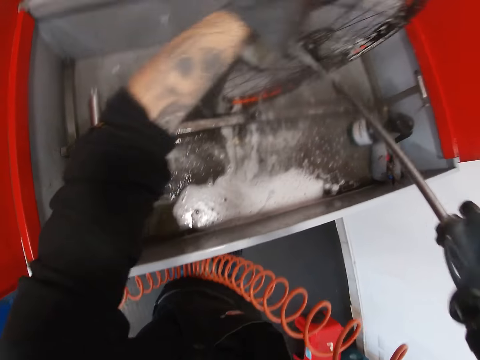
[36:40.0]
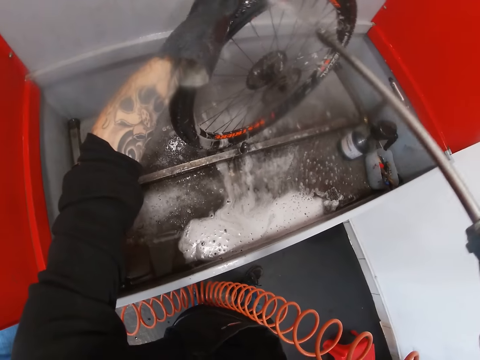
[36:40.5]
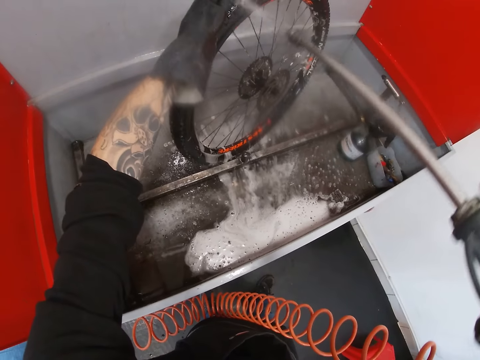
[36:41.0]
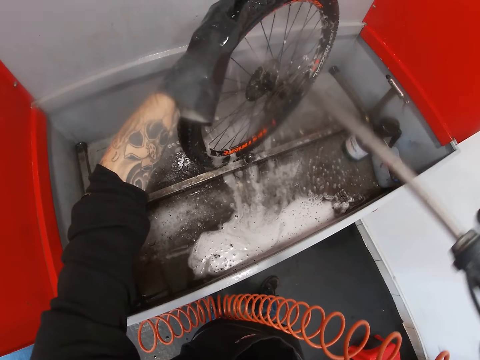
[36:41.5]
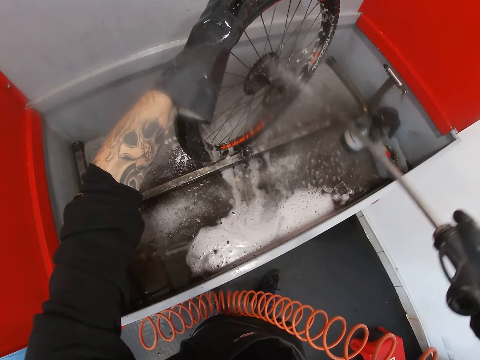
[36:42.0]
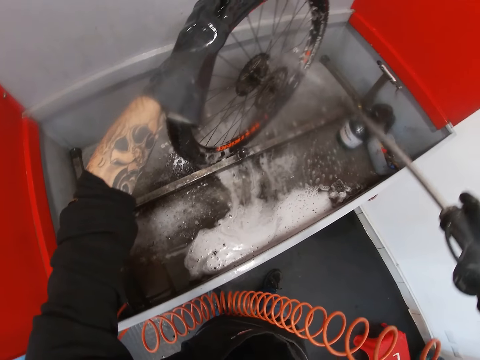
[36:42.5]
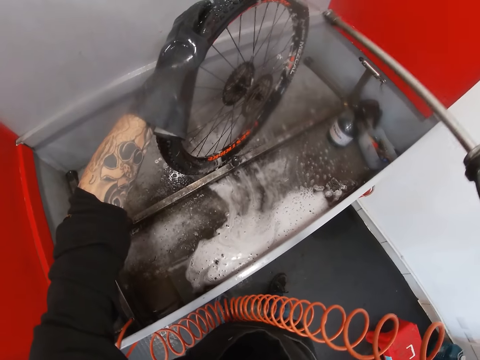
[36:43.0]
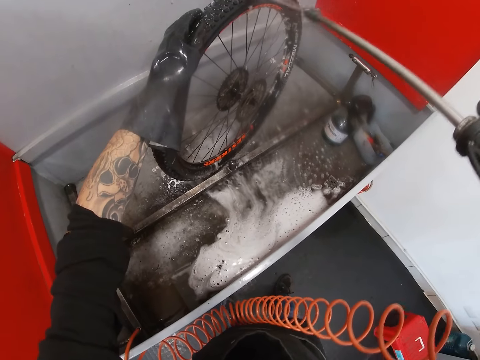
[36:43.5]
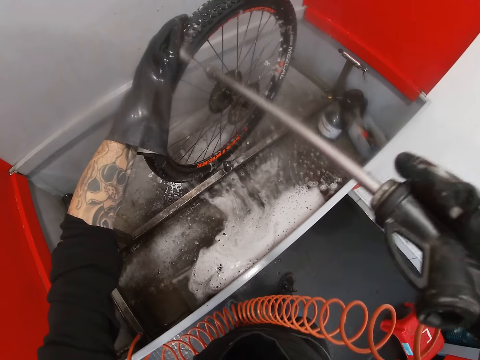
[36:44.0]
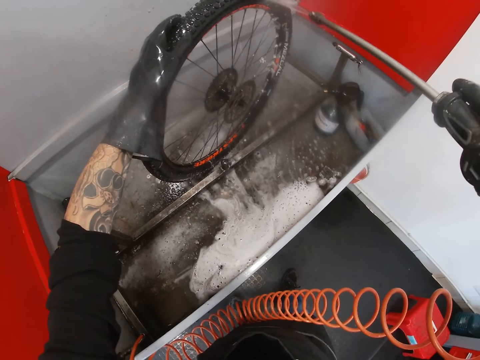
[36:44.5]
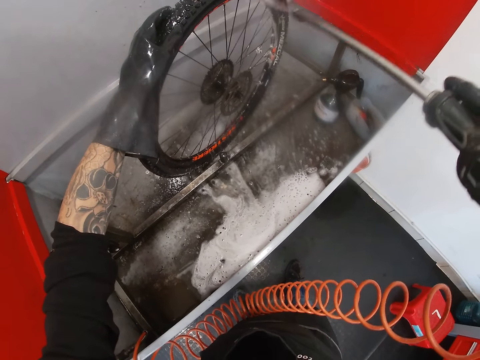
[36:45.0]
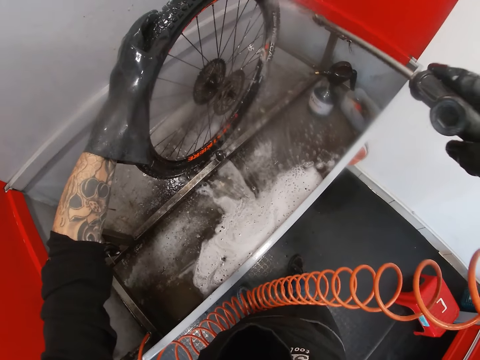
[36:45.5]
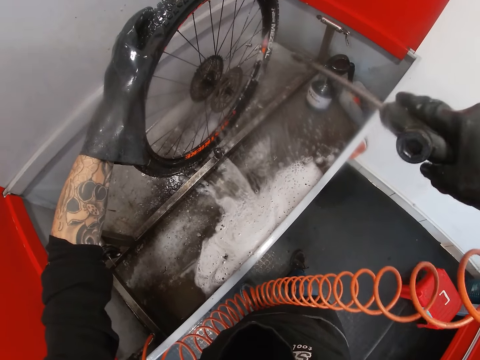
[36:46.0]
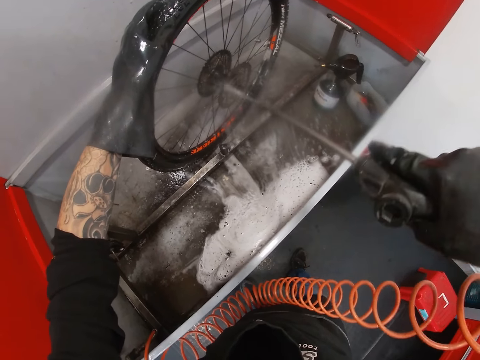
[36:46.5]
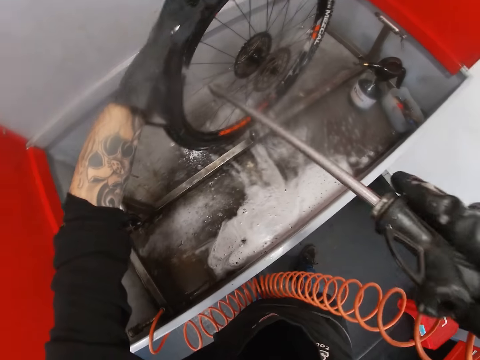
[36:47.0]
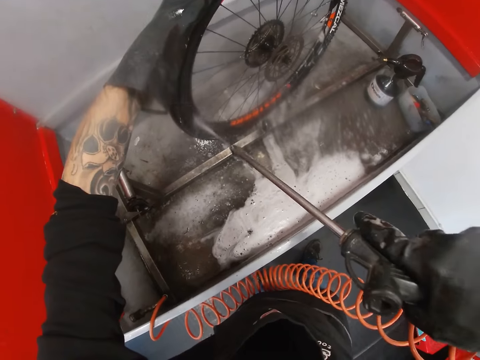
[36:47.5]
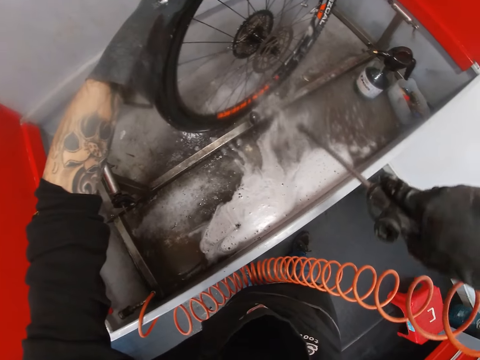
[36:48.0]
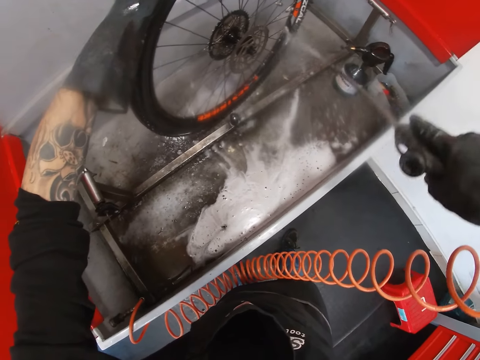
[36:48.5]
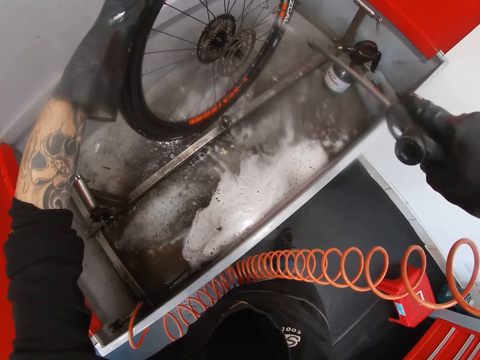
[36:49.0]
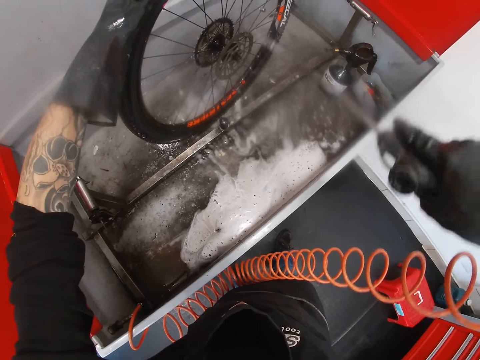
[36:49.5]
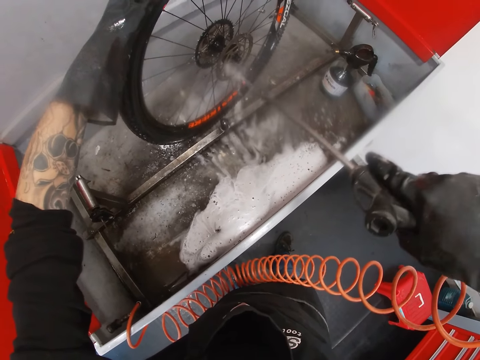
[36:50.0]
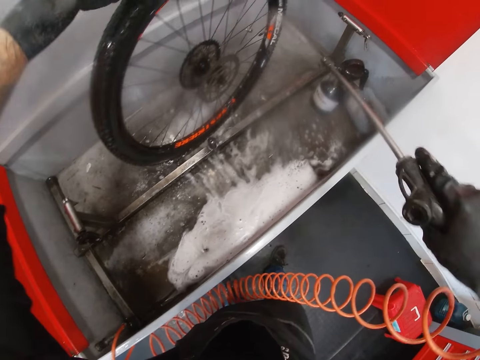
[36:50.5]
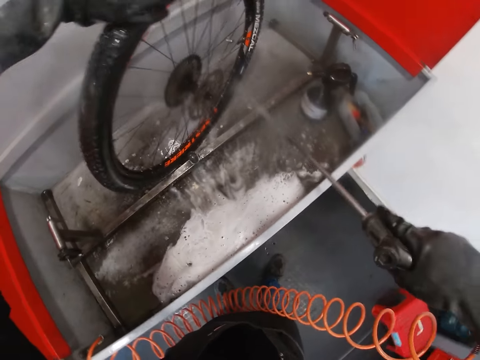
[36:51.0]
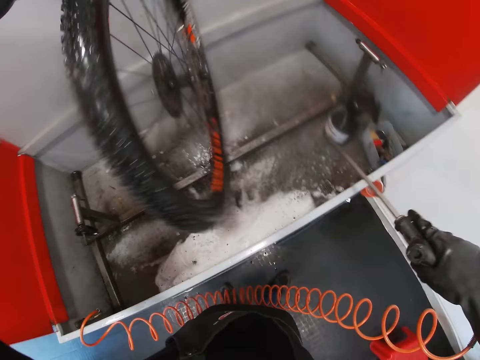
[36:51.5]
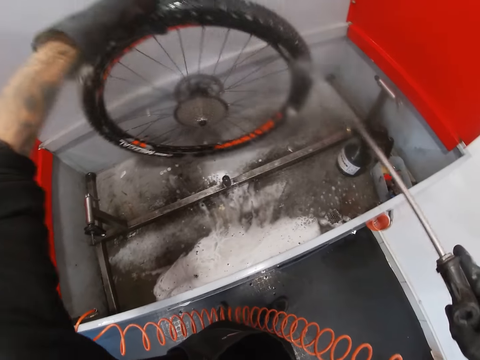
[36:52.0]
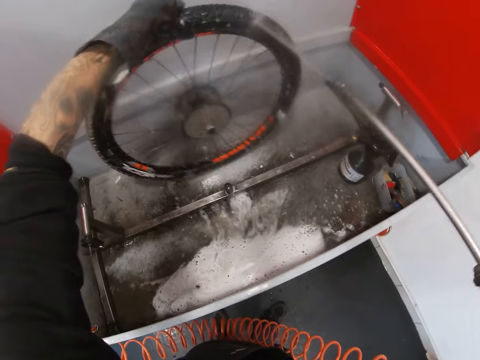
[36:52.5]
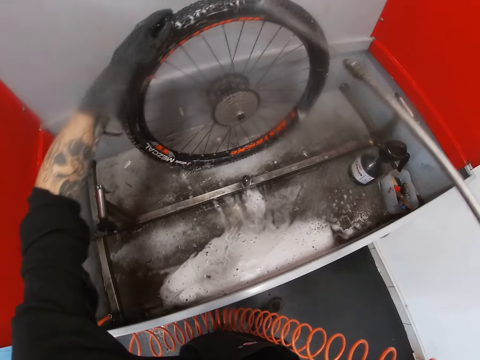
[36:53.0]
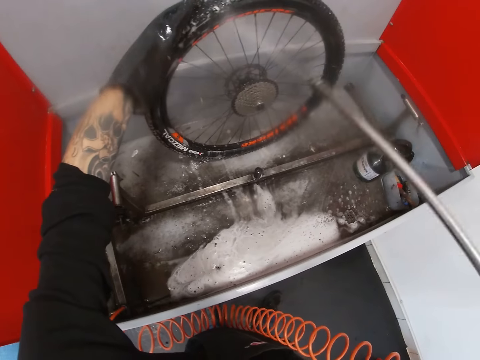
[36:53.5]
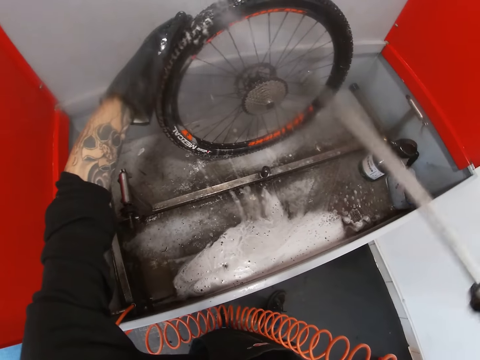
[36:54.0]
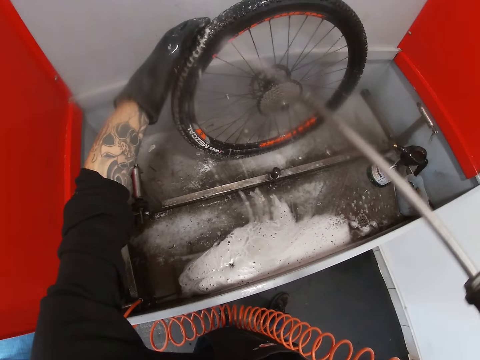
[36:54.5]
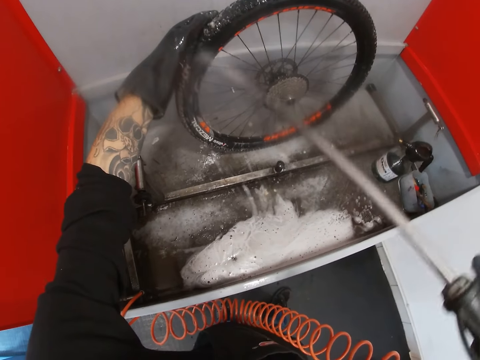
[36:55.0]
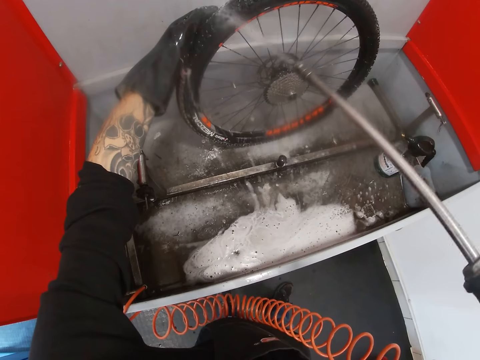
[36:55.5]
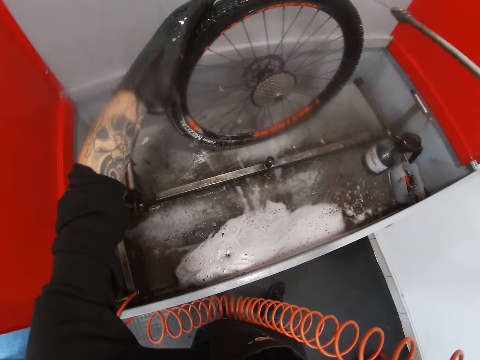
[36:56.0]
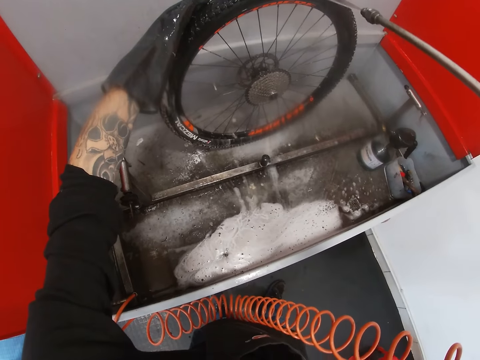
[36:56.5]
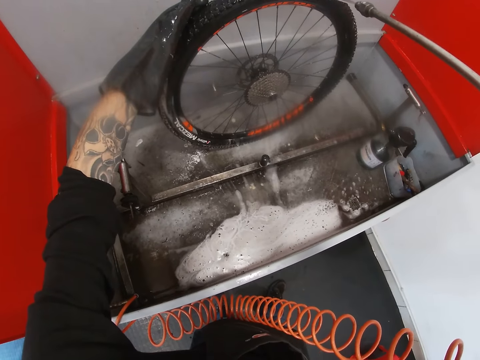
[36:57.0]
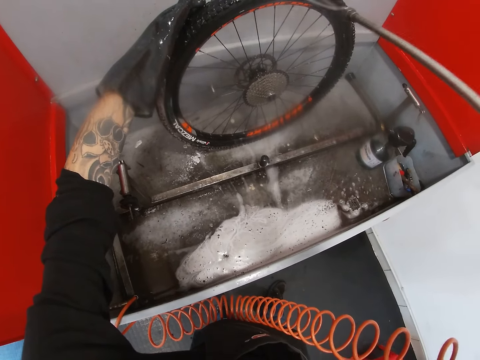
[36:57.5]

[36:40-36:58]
The camera wearer turns the tire with his left hand. He rinses the tire with the hose in his right hand.

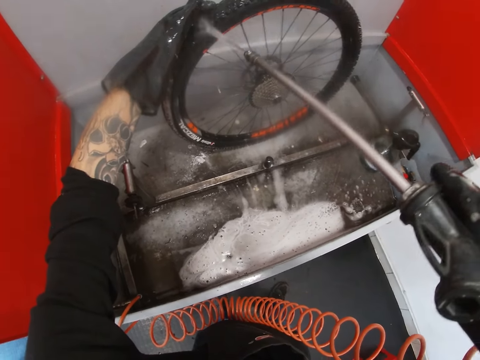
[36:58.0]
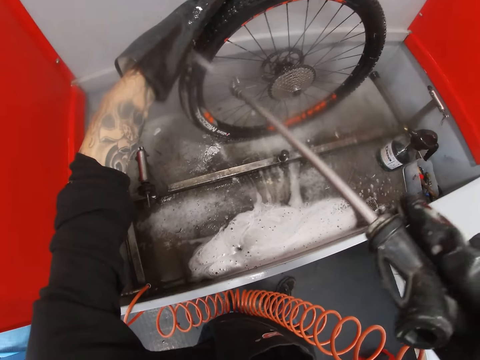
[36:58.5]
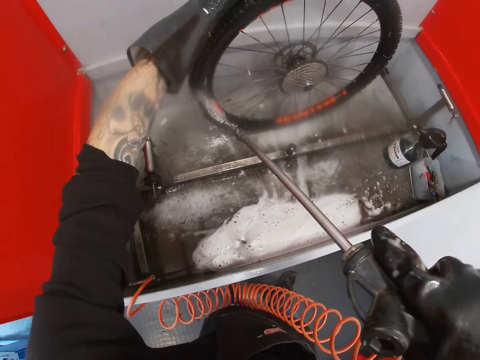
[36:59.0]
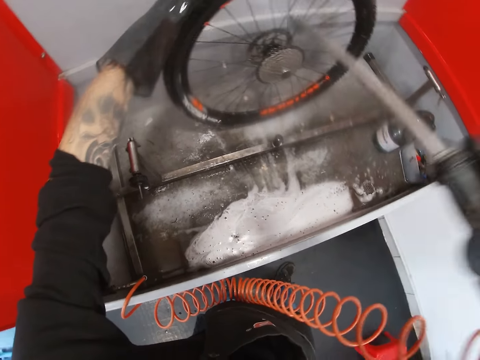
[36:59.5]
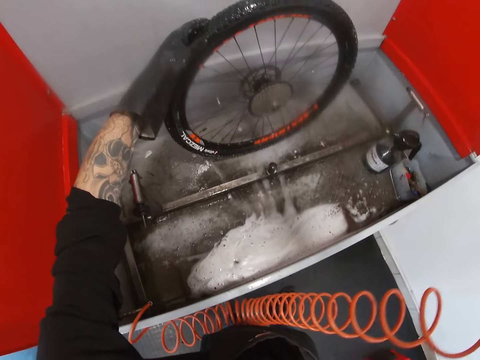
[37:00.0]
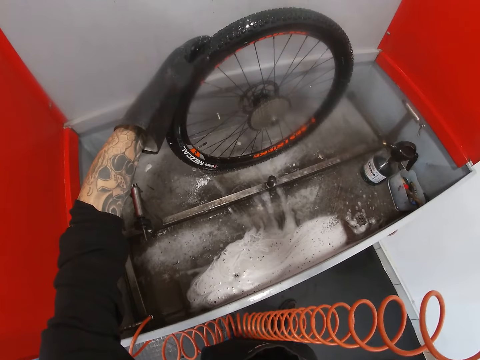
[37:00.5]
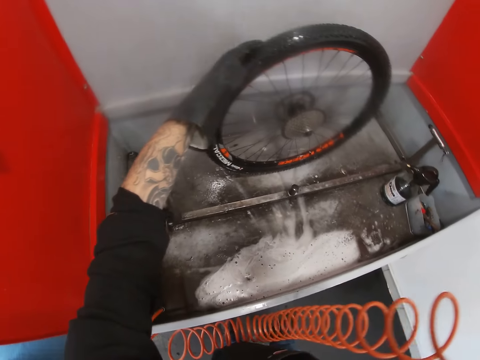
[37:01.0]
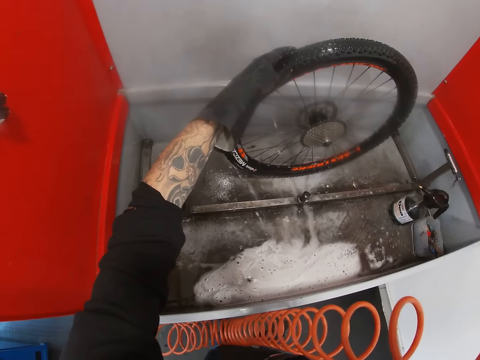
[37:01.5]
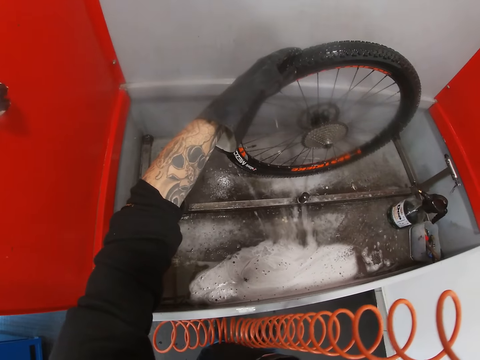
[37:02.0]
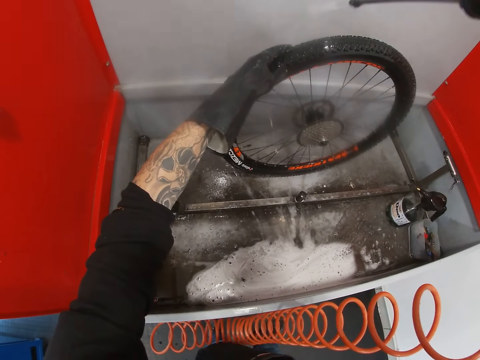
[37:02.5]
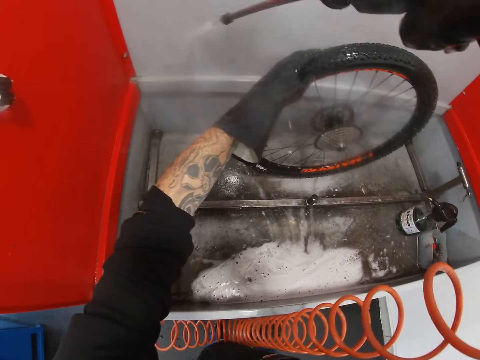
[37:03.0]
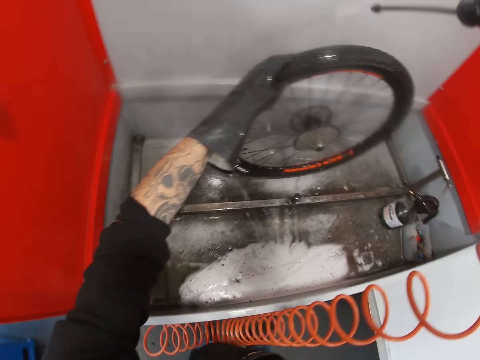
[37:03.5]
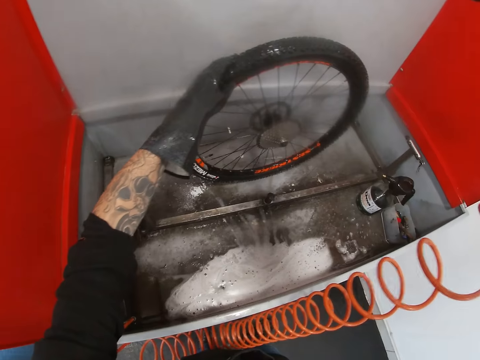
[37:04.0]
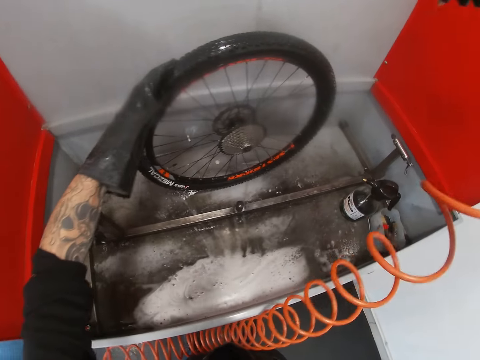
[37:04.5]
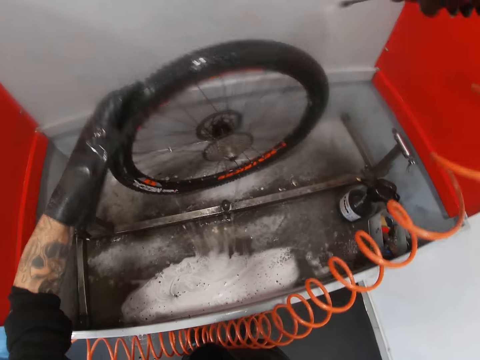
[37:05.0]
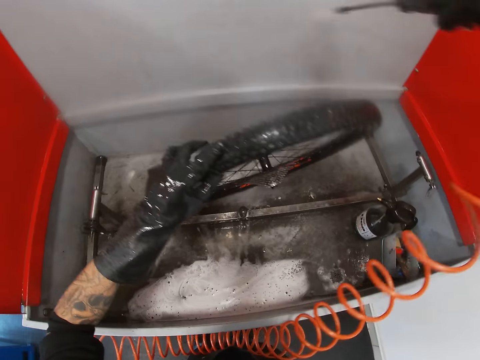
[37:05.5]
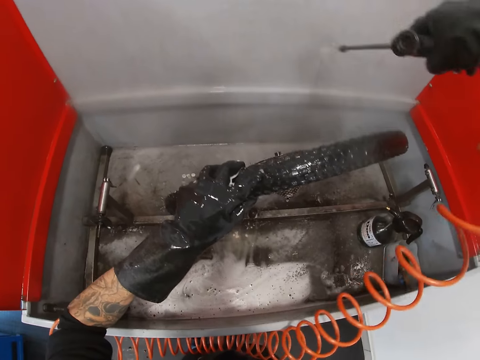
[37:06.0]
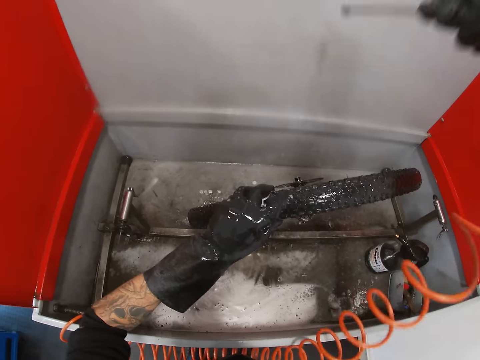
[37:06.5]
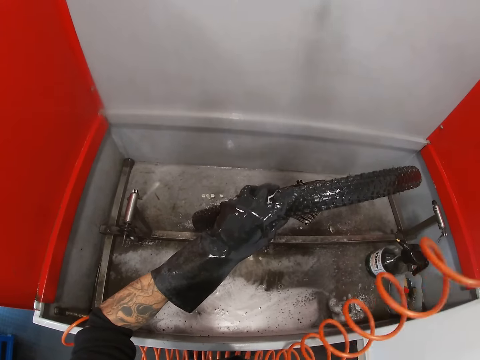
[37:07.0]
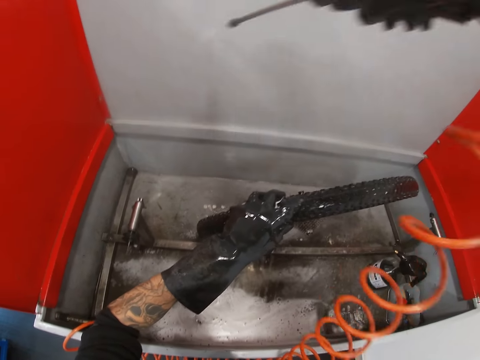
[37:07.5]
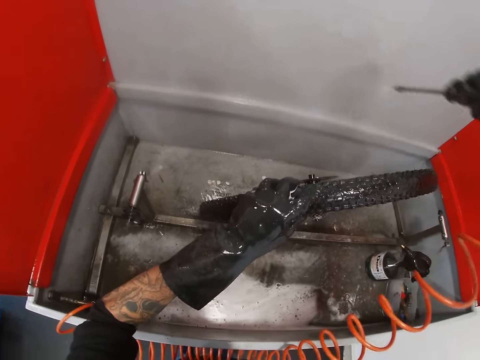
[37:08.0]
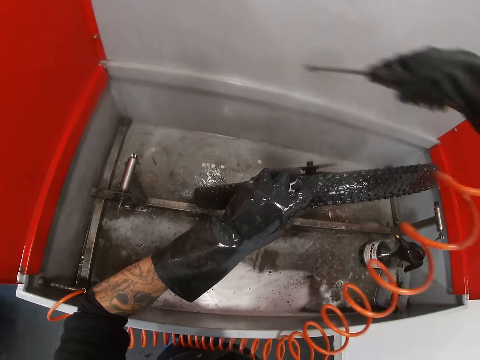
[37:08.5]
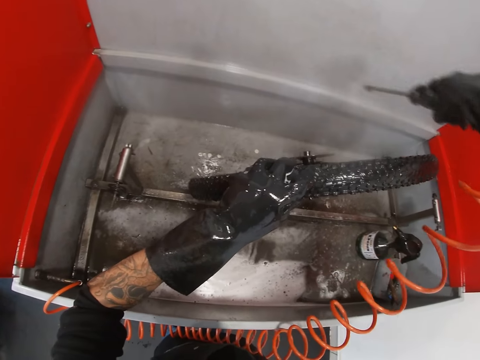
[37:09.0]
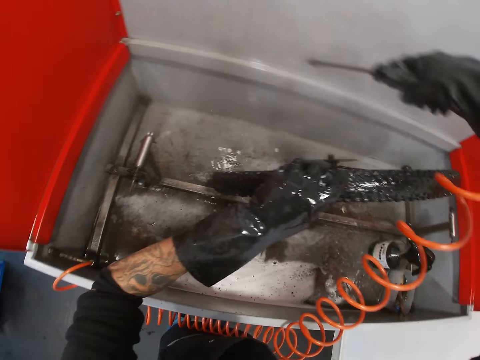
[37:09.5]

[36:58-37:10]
The camera wearer rinses a wall with the hose in his right hand.
